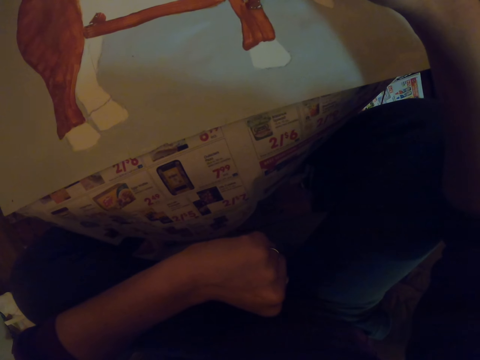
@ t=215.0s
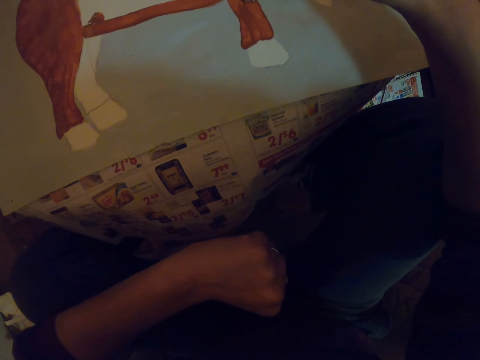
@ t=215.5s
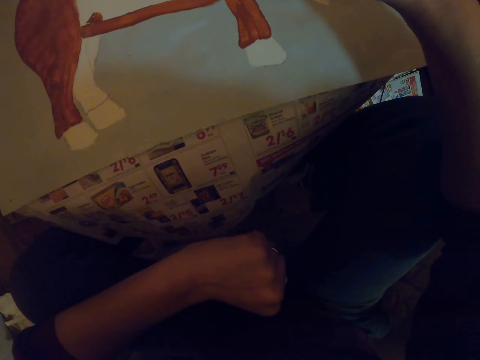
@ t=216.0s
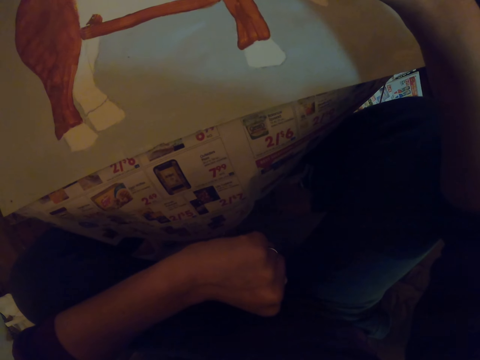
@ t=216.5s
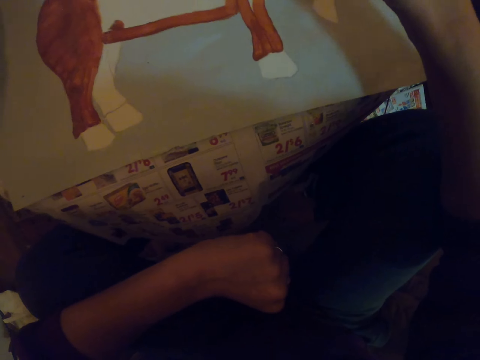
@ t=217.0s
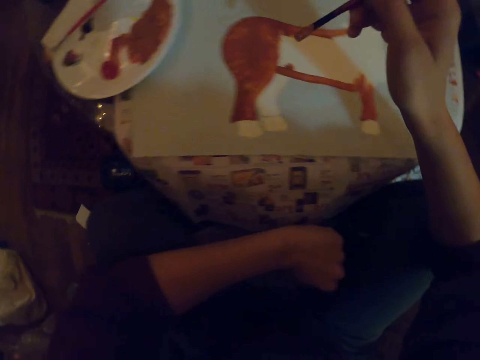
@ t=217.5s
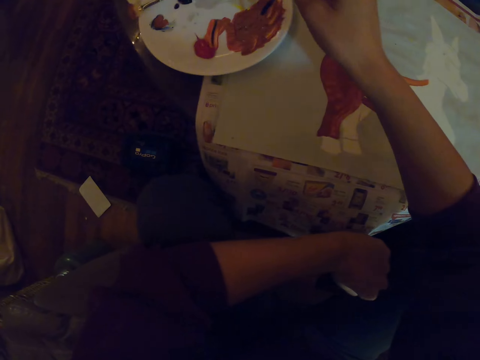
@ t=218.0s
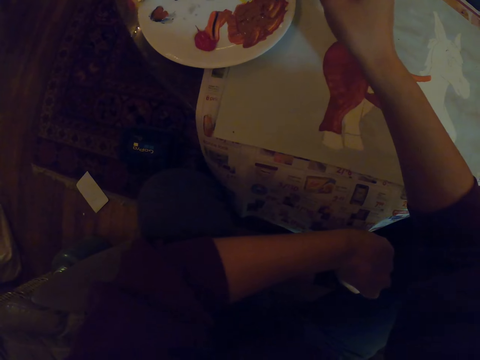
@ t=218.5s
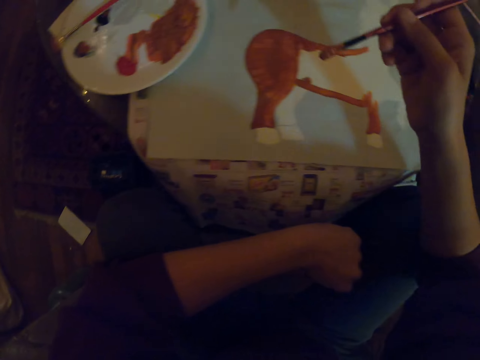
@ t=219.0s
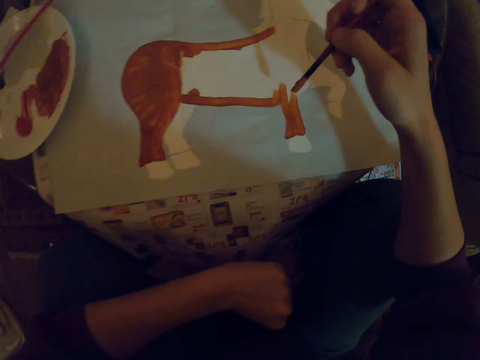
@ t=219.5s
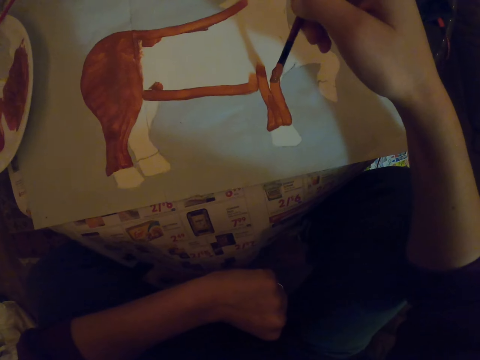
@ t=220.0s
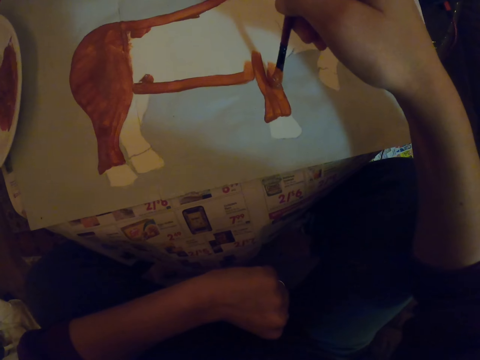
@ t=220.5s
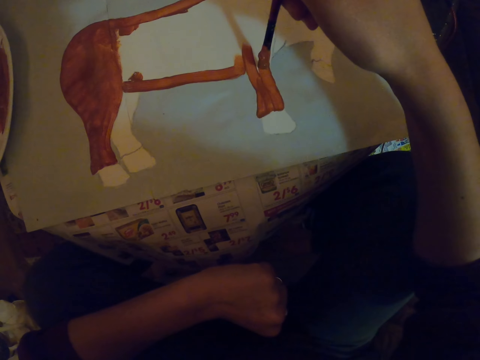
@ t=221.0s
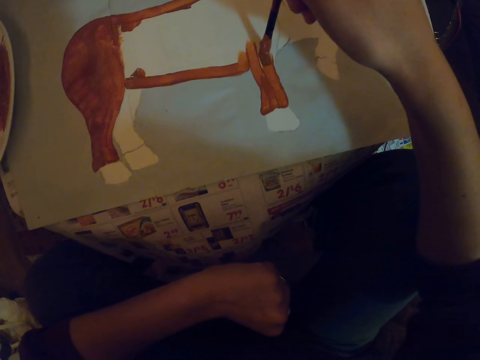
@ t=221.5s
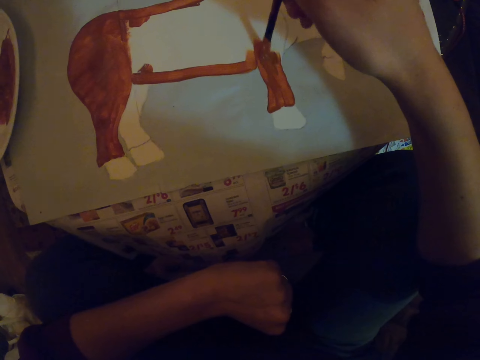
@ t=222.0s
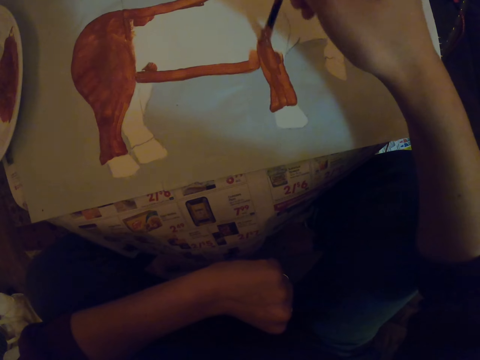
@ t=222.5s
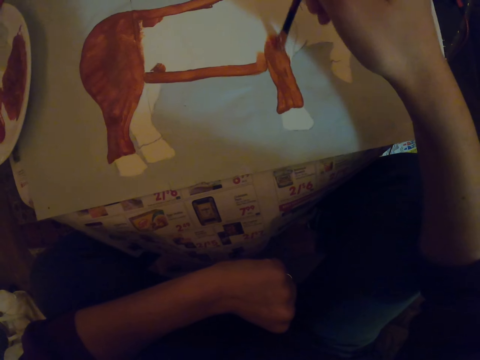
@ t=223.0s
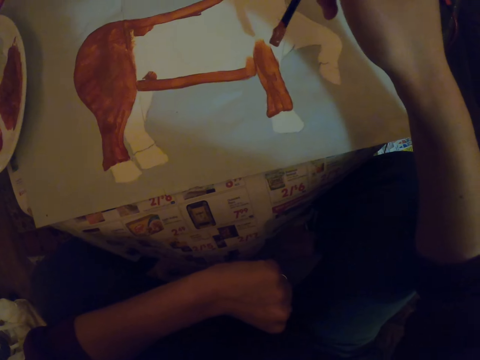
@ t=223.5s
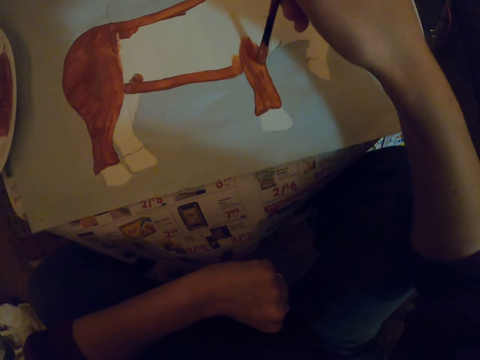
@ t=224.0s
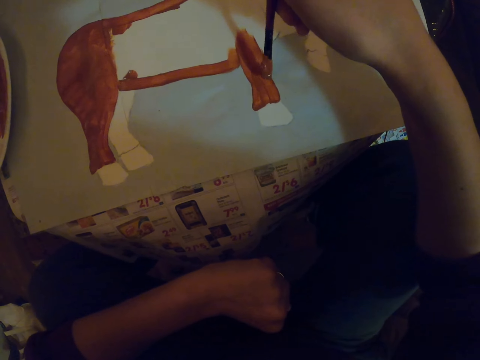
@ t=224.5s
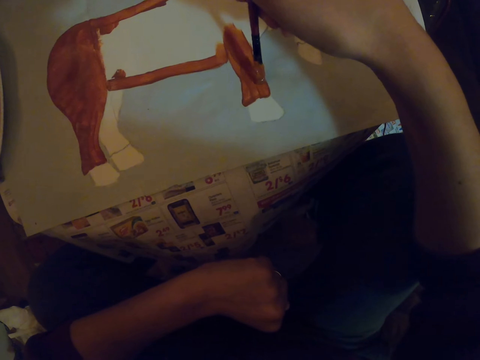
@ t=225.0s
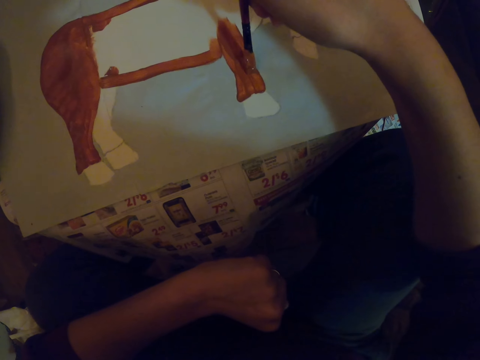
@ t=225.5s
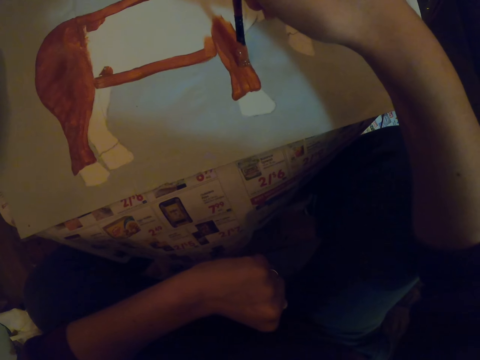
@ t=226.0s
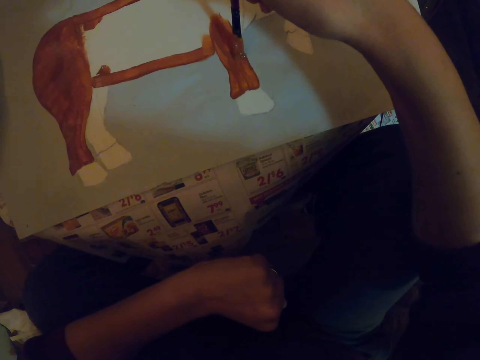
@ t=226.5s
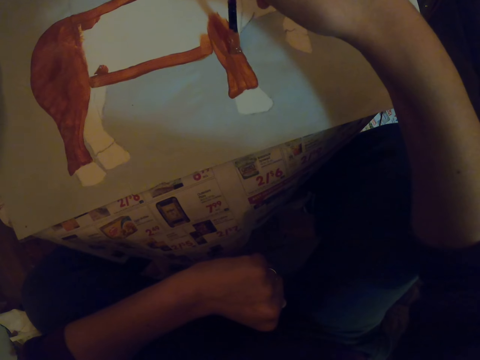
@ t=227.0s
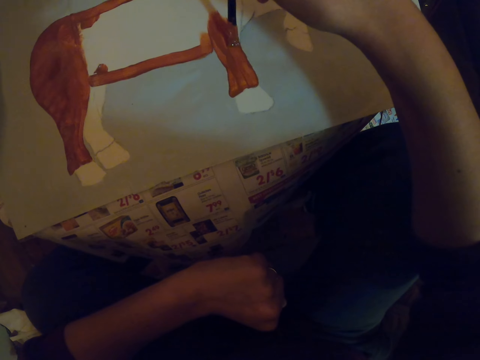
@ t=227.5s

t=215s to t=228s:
The camera wearer dips the paint brush in the paint. They paint on a paper.

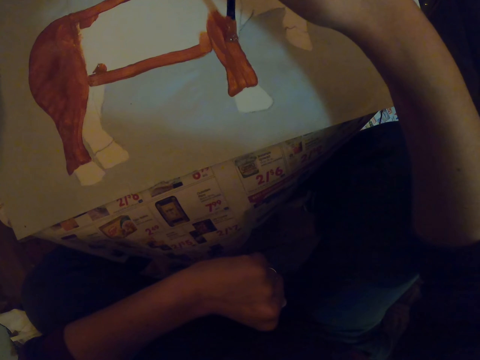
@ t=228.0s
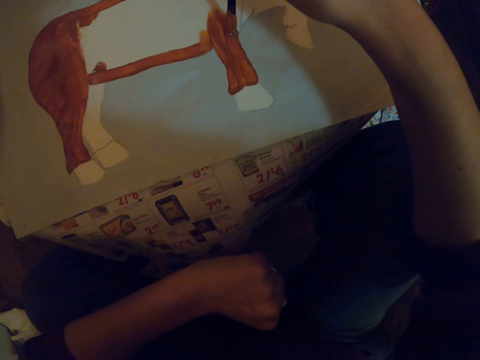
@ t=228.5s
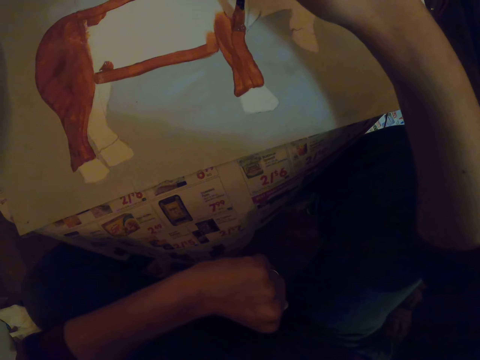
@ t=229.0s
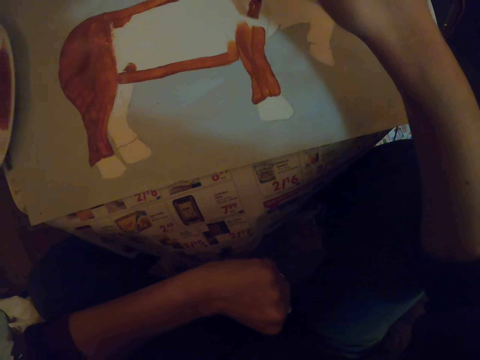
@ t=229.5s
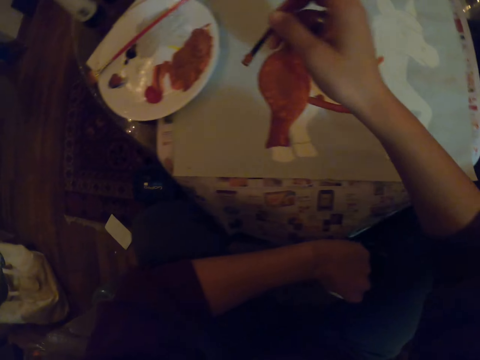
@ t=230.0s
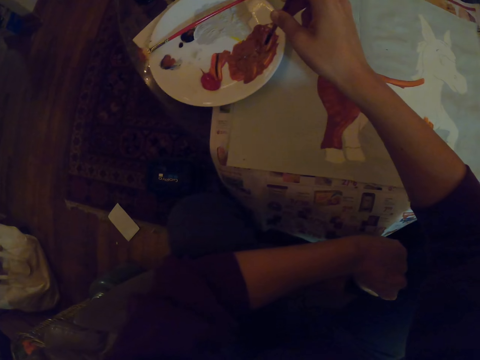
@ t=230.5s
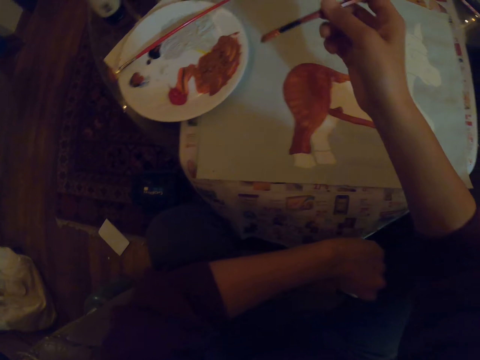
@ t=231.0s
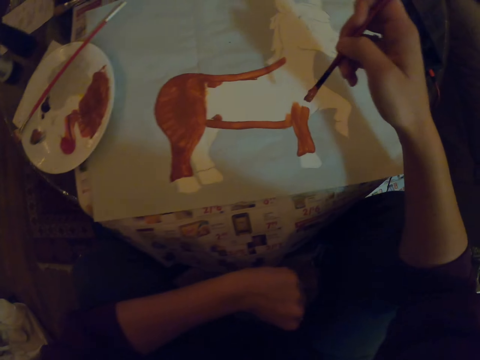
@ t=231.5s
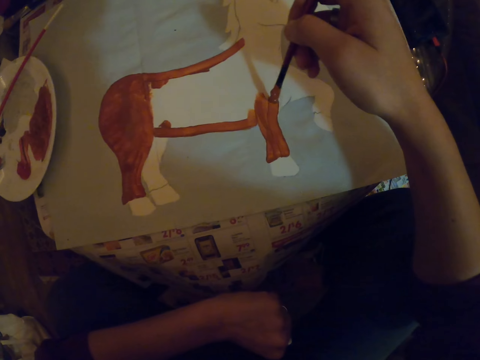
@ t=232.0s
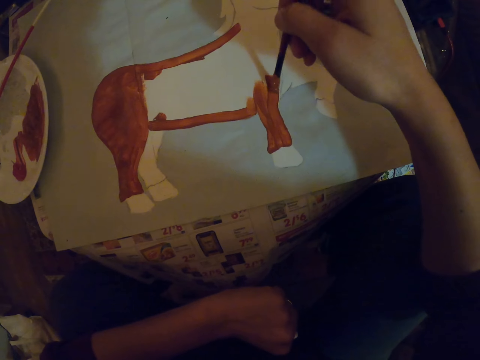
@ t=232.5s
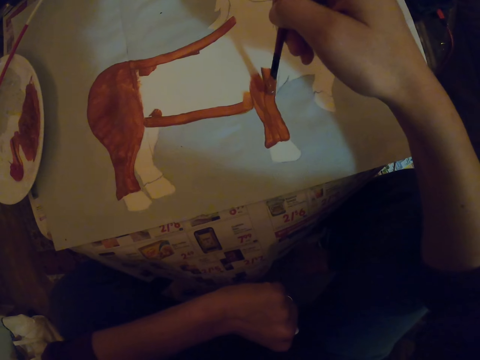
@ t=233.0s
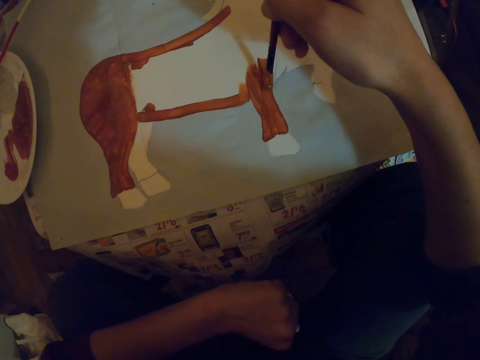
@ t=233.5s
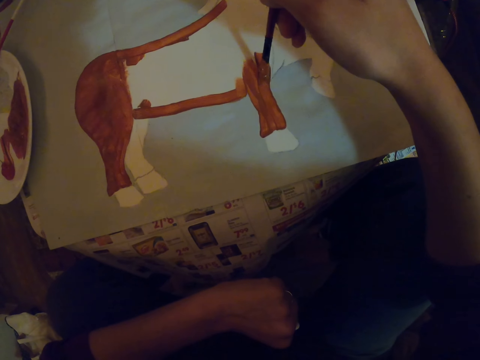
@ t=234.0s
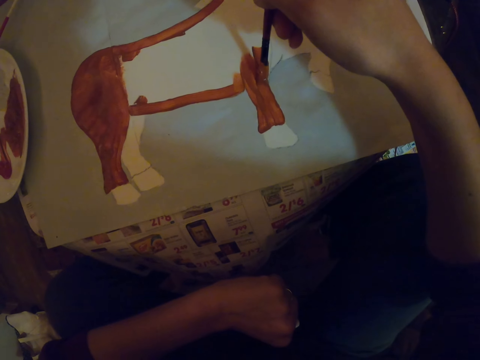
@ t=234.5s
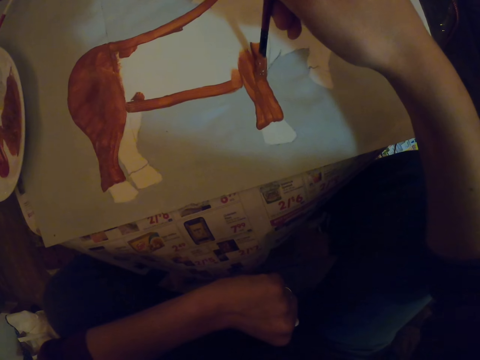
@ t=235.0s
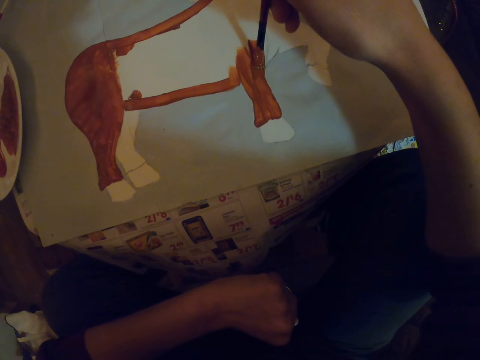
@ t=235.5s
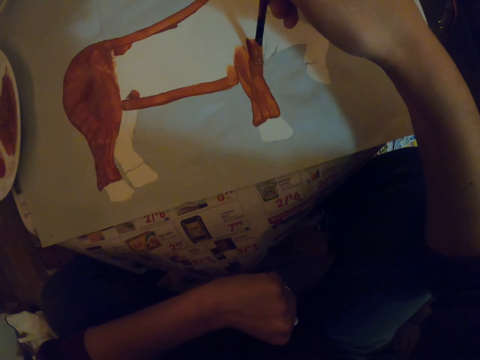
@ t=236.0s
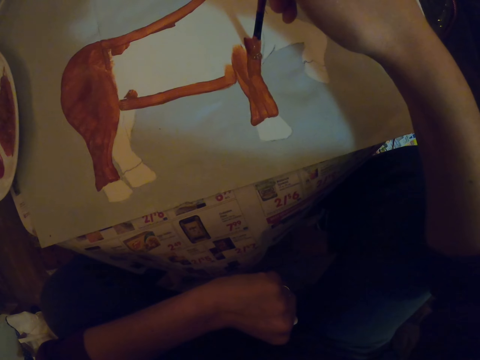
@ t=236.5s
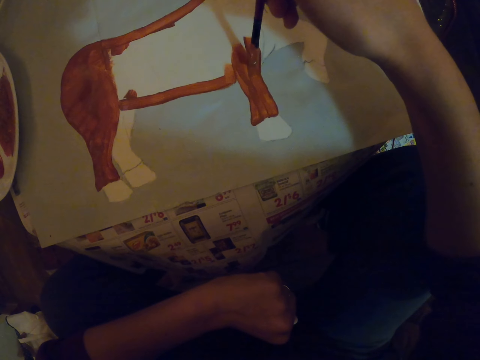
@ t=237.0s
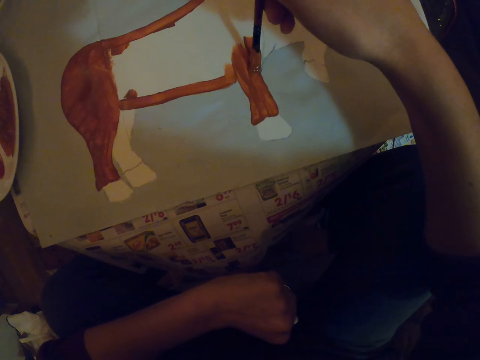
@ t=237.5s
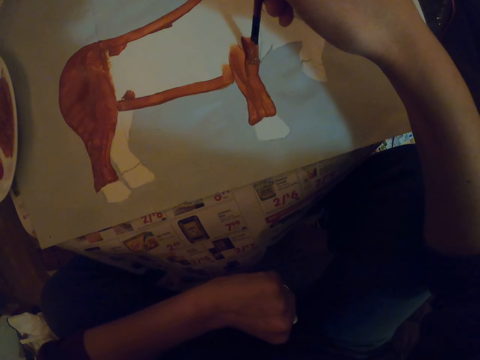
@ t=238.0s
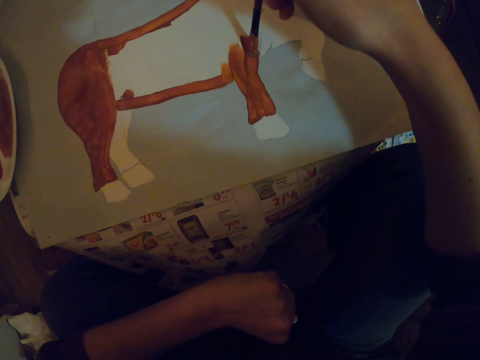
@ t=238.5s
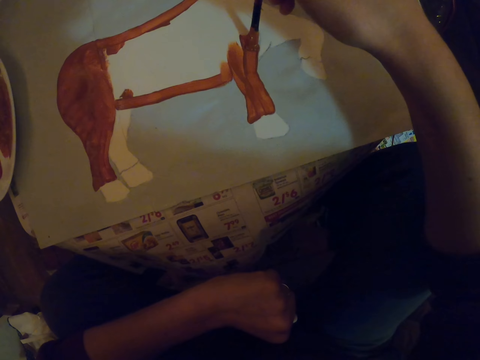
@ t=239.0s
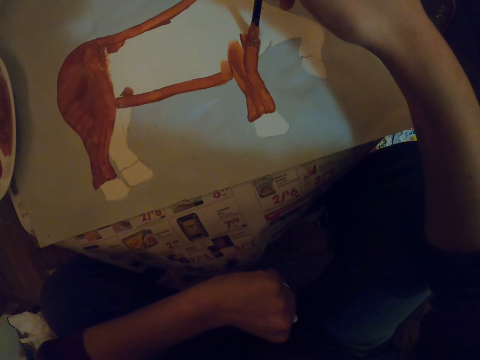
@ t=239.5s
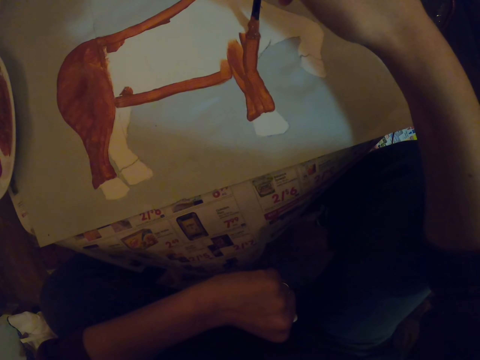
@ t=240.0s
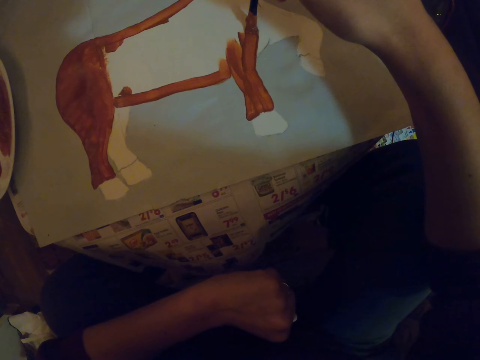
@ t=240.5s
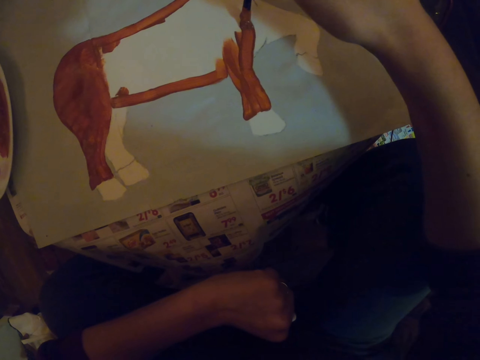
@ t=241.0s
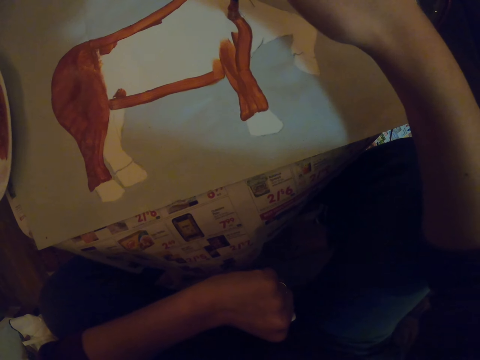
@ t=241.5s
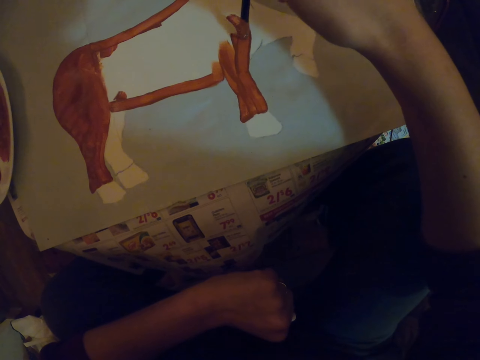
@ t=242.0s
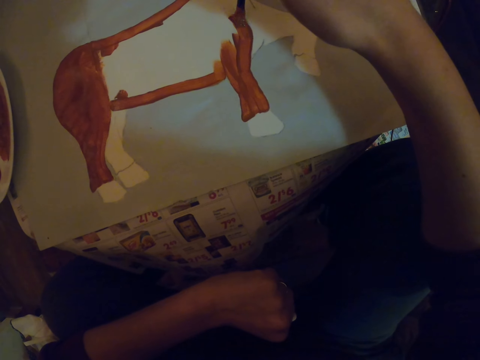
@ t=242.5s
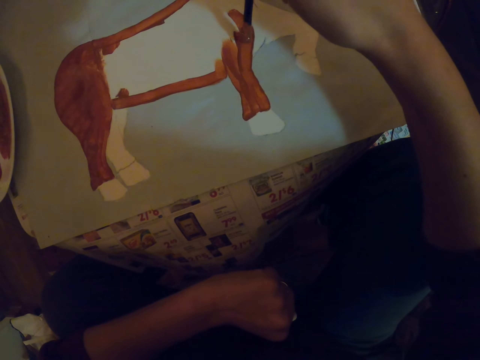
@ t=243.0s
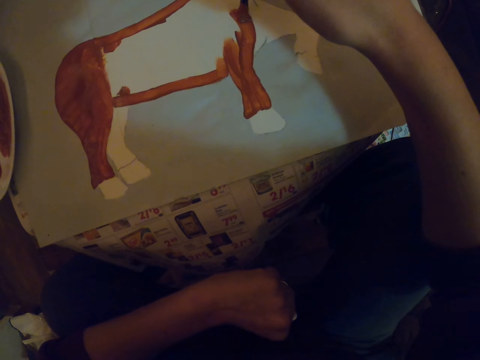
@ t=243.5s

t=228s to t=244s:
The camera wearer dips the paint brush in the paint. They paint on a paper.
